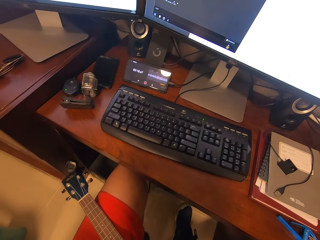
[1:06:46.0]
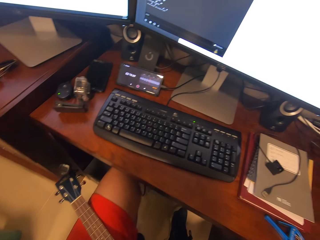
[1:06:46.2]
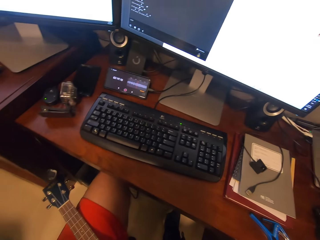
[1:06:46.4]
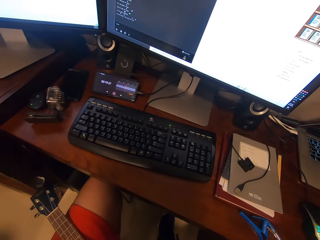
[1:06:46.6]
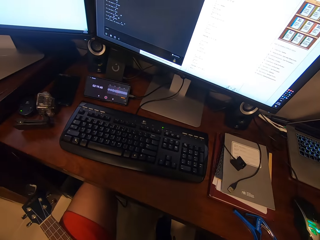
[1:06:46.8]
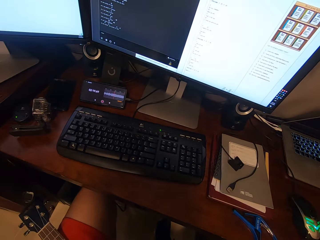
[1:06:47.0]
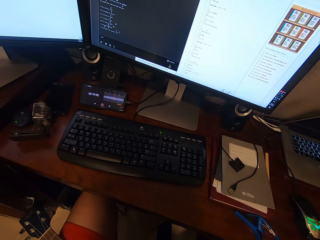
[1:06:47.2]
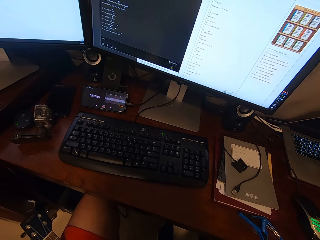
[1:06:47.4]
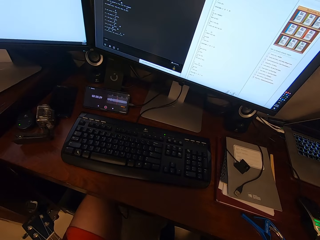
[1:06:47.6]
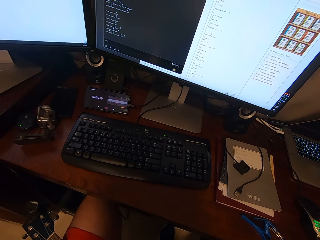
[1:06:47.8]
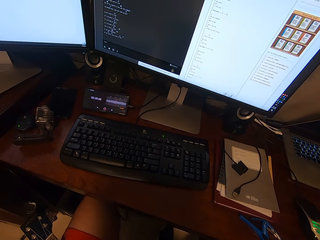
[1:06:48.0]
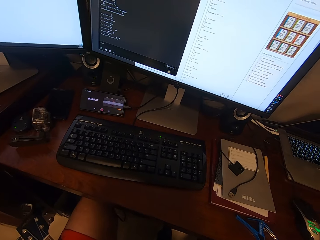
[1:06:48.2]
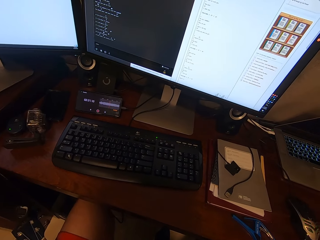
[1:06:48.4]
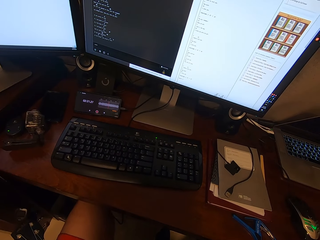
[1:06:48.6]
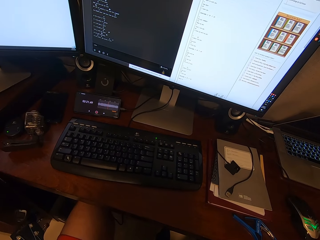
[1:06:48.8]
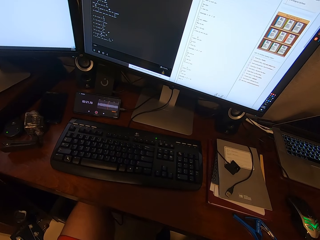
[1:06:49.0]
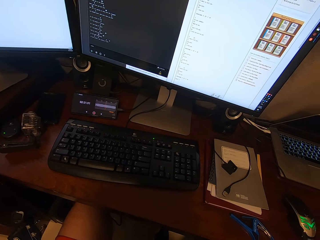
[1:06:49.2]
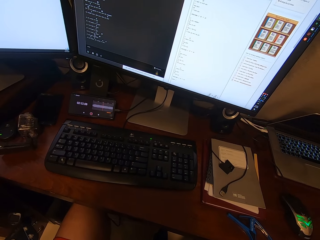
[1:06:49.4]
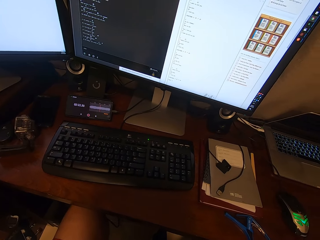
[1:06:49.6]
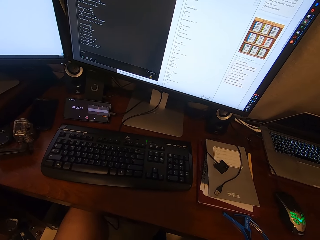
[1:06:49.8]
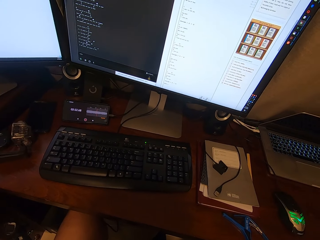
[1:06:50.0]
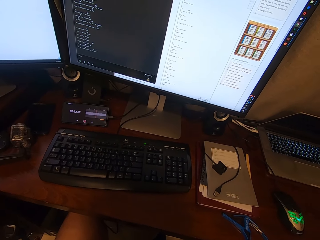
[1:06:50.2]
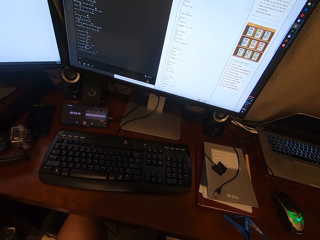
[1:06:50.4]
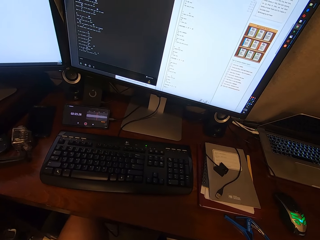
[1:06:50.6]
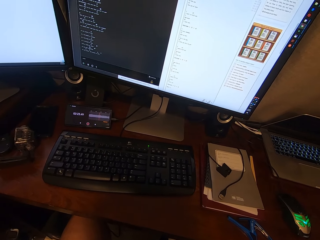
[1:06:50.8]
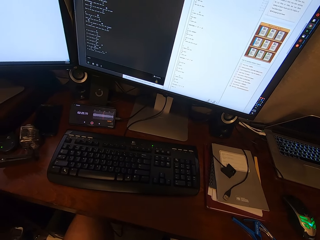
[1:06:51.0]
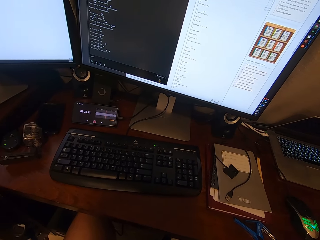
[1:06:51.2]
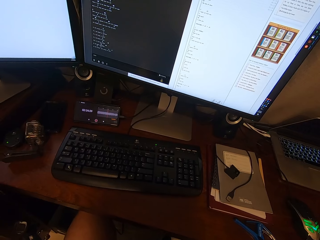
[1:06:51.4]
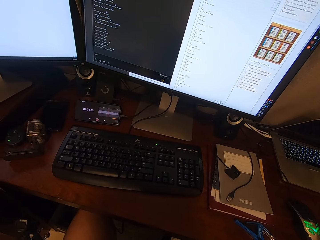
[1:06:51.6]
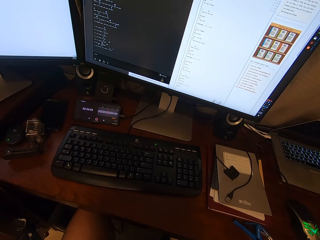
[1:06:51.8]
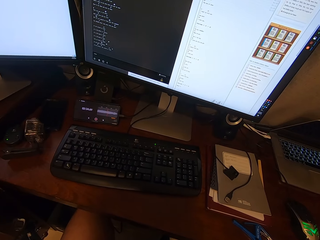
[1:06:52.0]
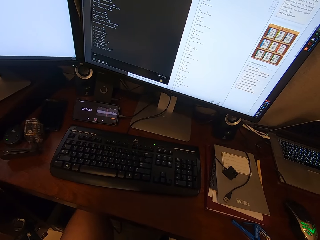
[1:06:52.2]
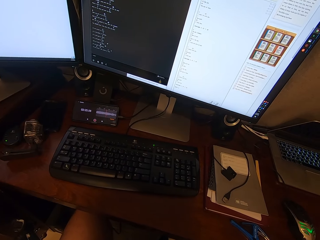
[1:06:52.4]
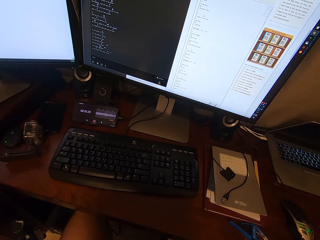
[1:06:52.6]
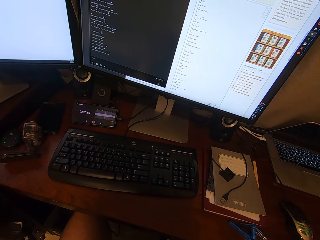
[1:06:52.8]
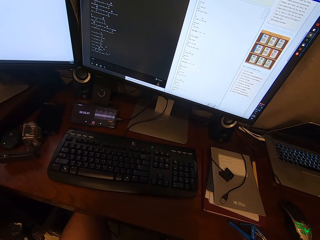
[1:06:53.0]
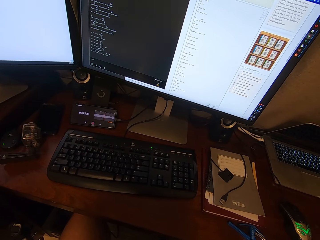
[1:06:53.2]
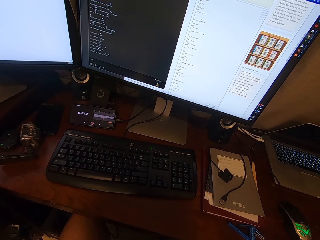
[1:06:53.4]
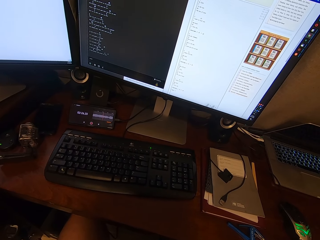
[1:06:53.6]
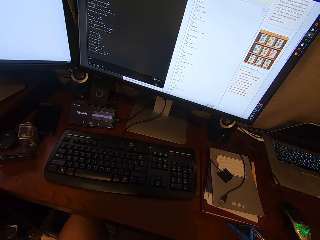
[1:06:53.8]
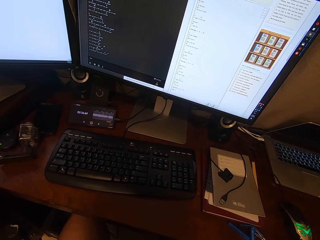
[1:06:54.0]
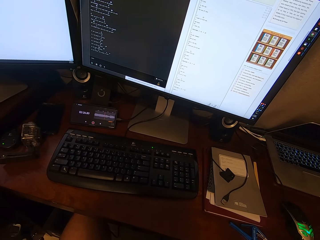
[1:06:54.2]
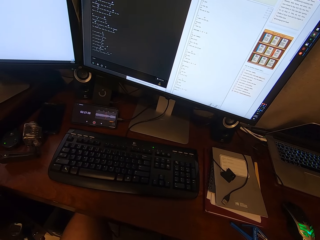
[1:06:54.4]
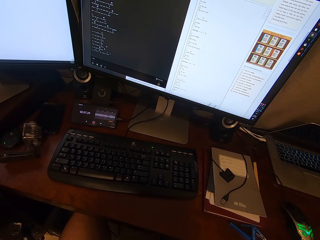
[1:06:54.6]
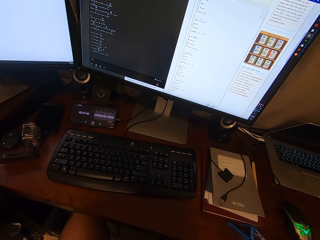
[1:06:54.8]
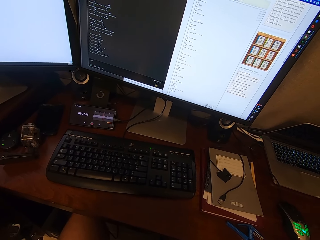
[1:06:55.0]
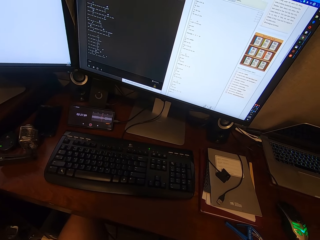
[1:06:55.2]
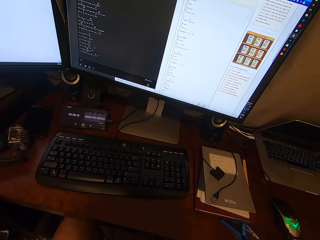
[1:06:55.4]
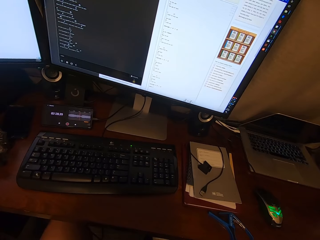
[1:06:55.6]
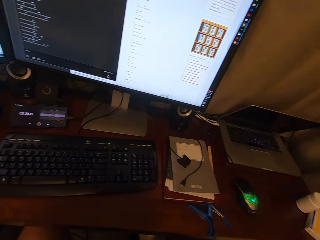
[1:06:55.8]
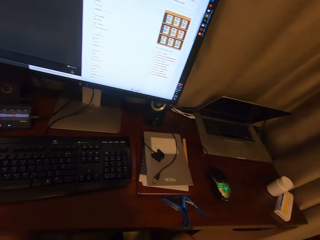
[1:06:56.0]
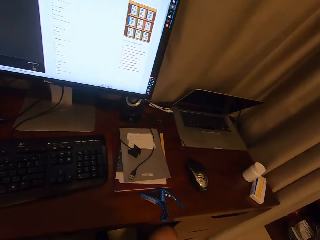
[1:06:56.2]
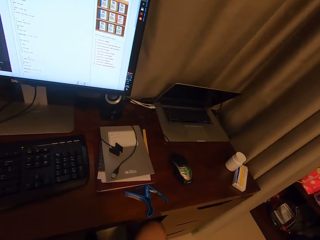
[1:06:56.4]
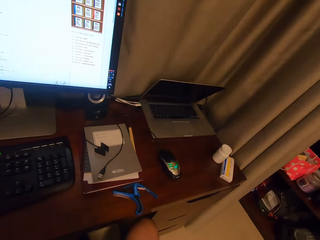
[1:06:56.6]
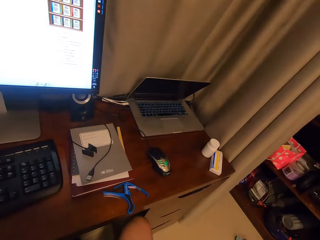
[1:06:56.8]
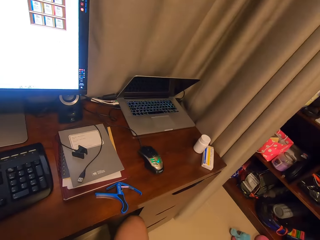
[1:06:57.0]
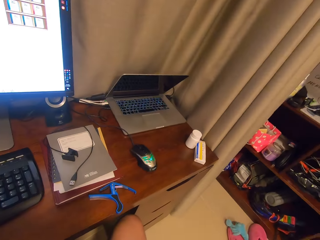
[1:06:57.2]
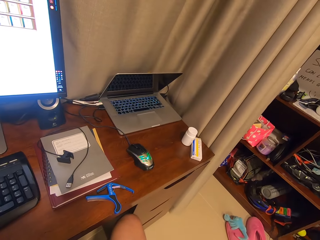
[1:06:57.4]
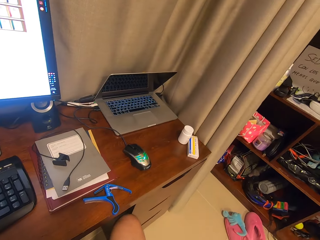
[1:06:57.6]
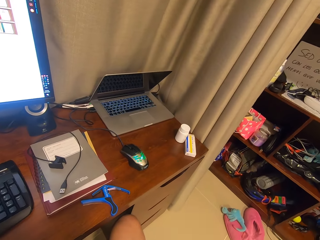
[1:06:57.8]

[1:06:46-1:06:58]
The camera wearer looks around the house.

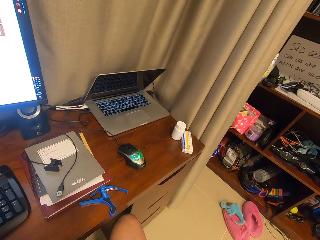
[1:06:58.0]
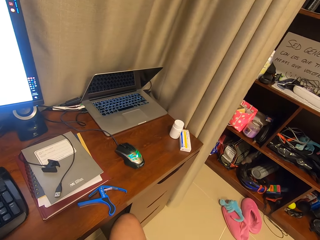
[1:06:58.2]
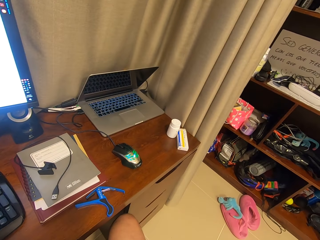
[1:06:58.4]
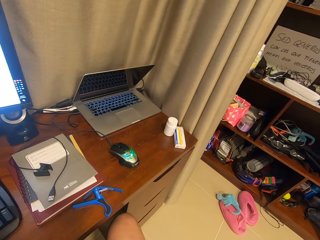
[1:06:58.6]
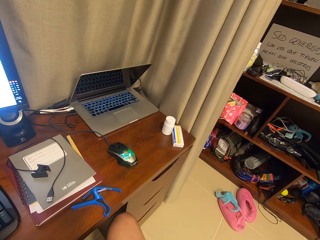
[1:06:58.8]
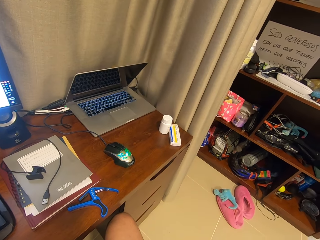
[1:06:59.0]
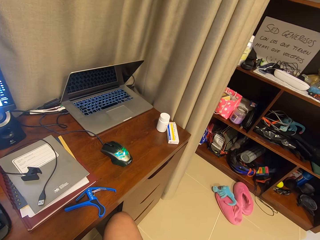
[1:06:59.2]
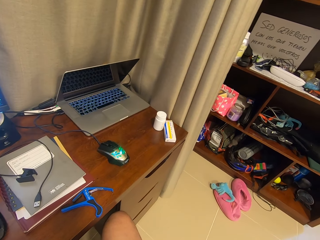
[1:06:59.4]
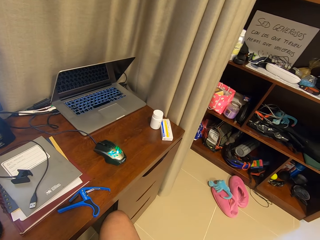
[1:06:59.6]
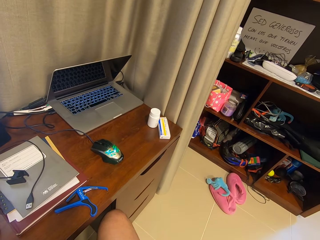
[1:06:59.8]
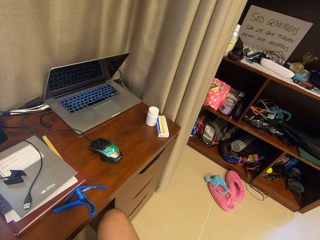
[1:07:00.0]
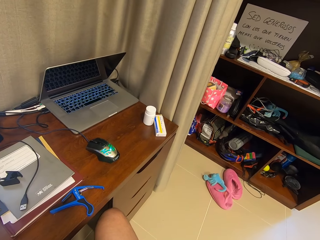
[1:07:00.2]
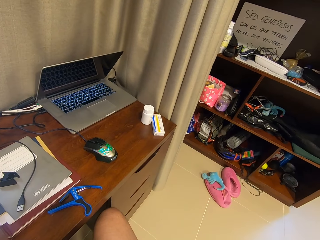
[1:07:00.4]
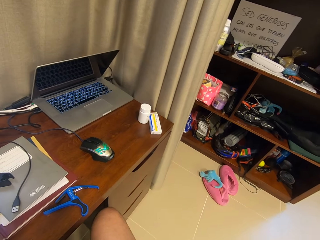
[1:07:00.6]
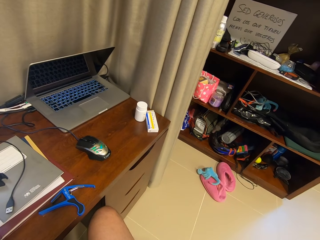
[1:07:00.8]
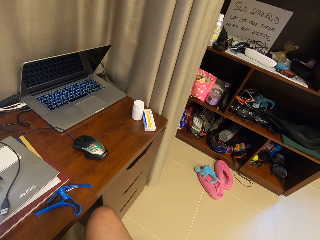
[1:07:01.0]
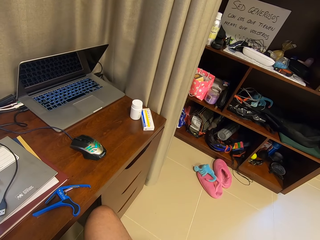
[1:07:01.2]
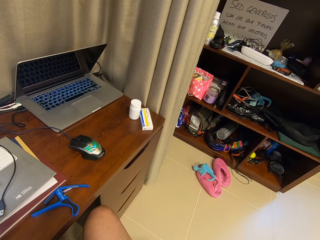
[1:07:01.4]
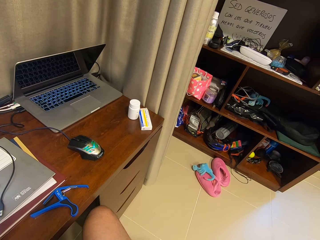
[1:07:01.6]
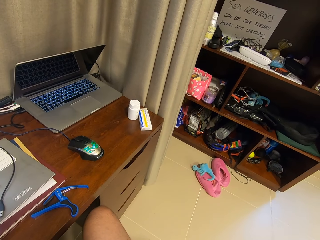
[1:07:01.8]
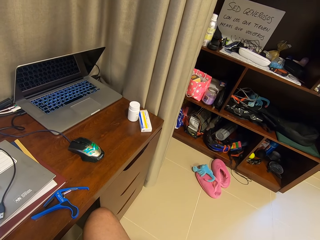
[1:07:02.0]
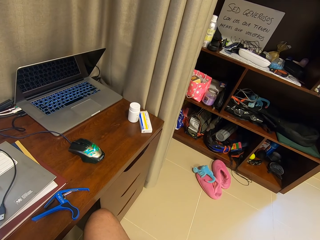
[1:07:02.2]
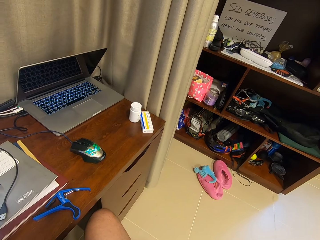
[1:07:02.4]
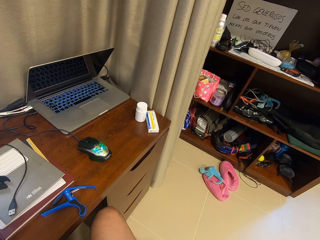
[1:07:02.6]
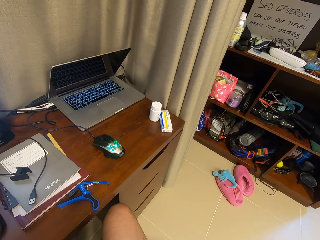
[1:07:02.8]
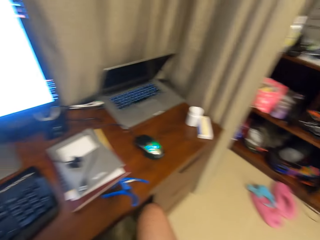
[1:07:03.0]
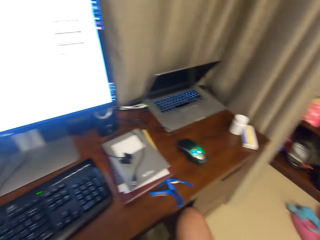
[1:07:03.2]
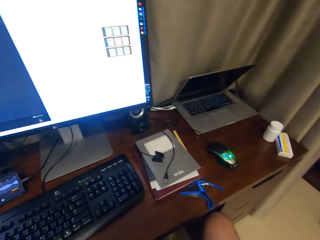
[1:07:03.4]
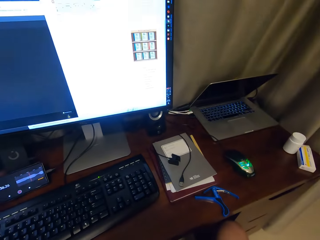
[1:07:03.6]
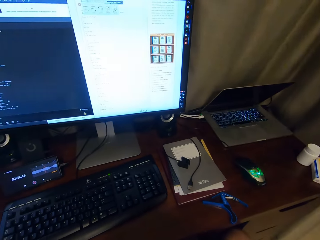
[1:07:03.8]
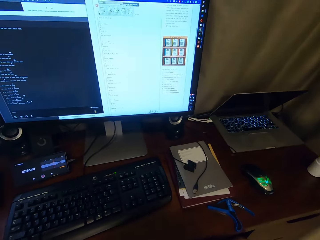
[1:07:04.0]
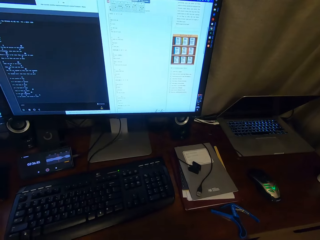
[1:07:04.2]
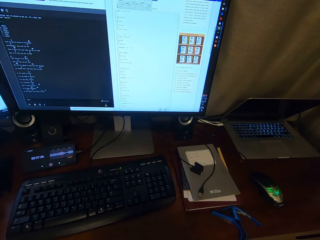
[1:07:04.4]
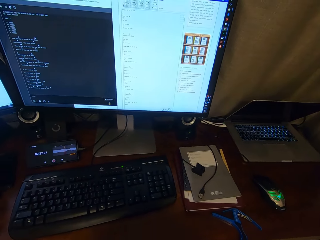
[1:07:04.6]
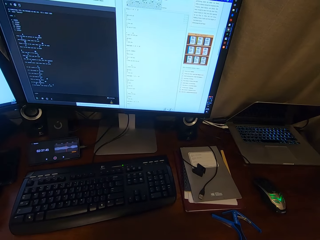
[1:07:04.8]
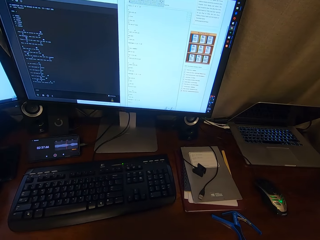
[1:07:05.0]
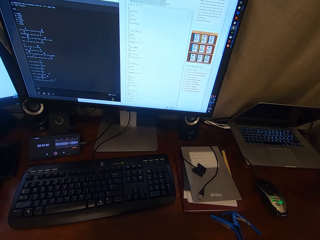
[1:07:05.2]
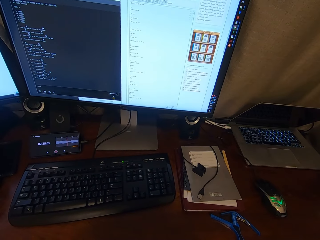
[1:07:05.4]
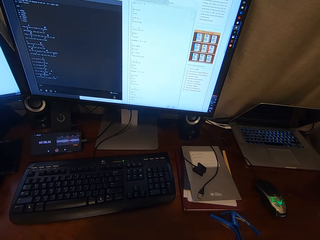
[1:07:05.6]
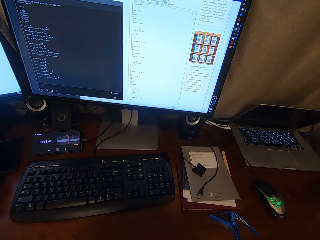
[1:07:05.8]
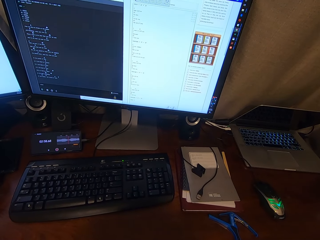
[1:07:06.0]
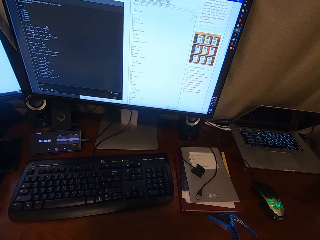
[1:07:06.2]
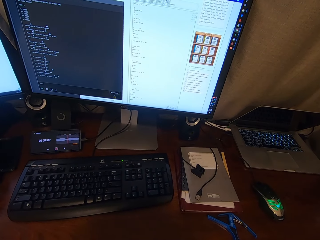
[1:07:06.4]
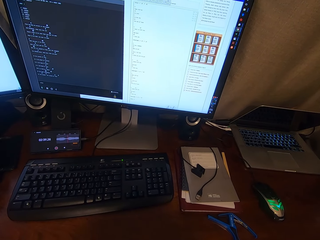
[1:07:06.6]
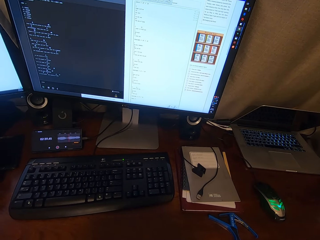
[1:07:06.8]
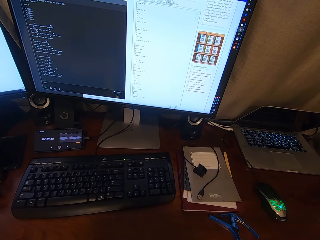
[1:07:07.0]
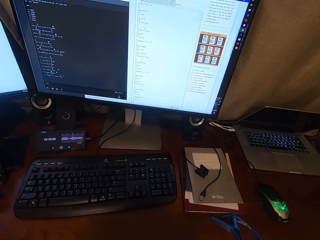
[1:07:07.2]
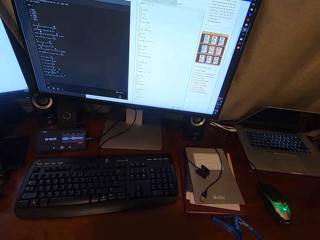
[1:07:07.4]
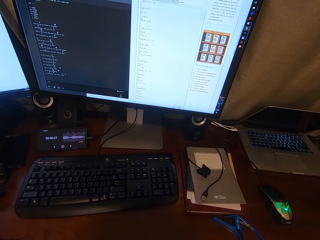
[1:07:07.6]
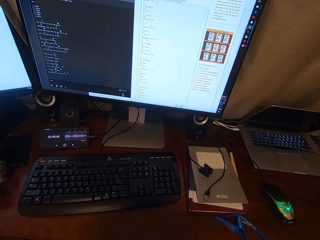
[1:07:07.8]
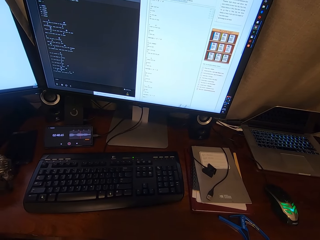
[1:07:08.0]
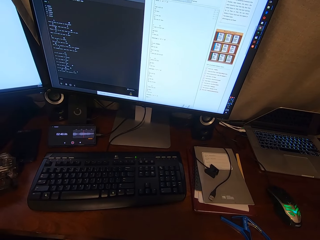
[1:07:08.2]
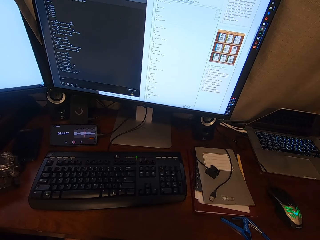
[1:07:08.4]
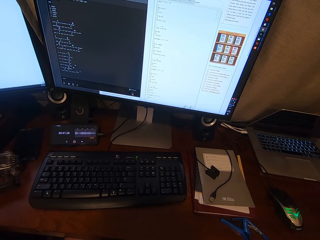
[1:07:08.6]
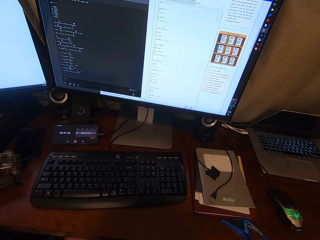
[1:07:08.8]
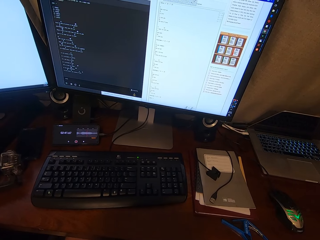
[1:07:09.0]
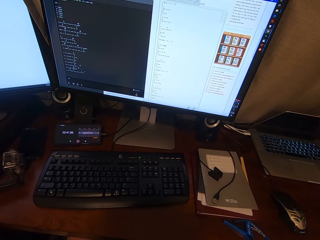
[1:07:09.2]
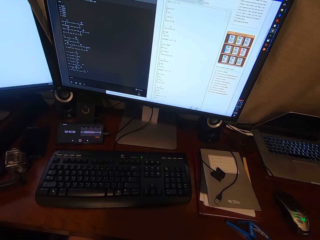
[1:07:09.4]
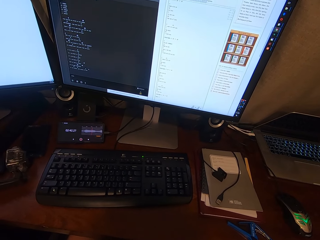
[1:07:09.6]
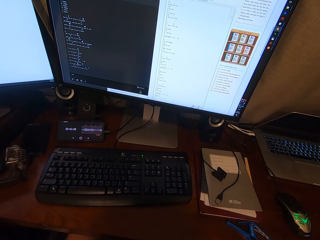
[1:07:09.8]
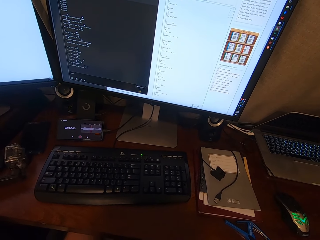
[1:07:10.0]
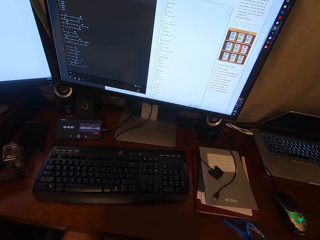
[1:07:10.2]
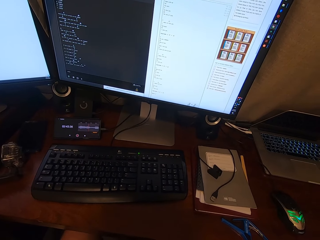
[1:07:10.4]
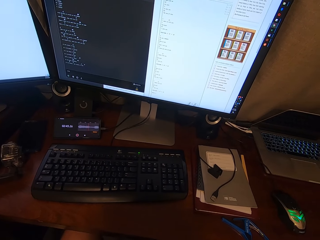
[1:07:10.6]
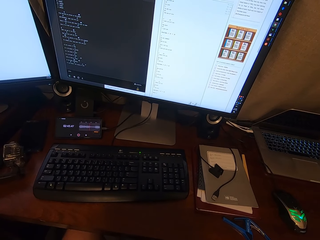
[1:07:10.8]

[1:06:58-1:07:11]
The camera wearer stares at the paper inside the cupboard. They look around the house. They stare on the computer screen.
